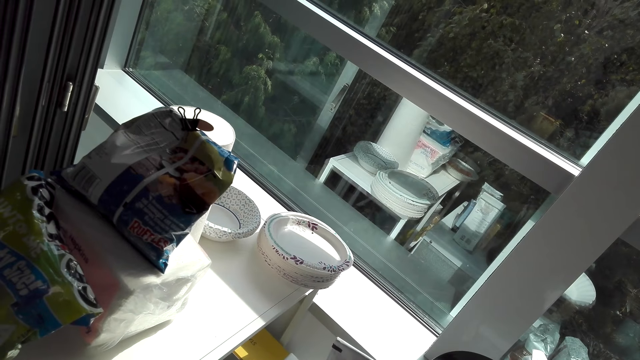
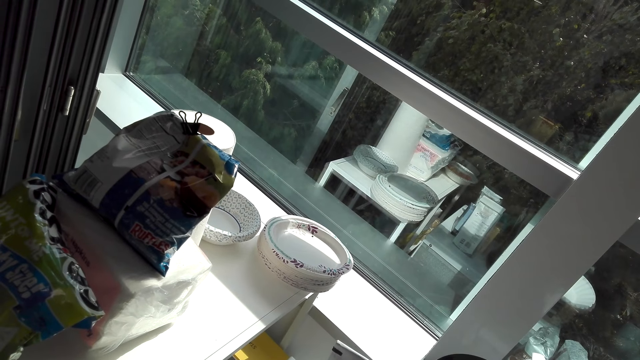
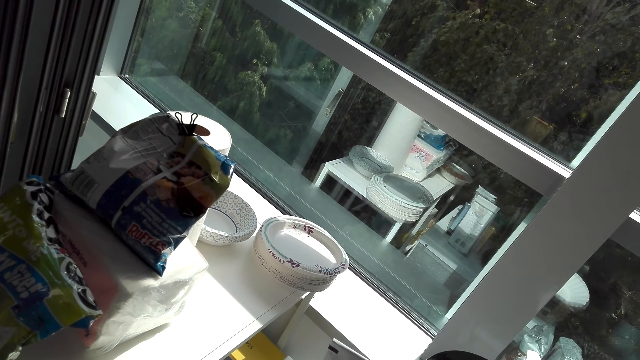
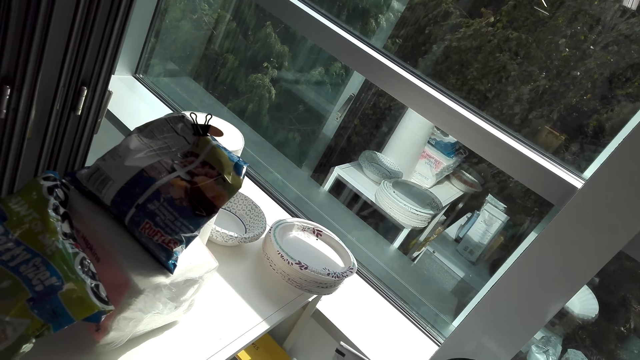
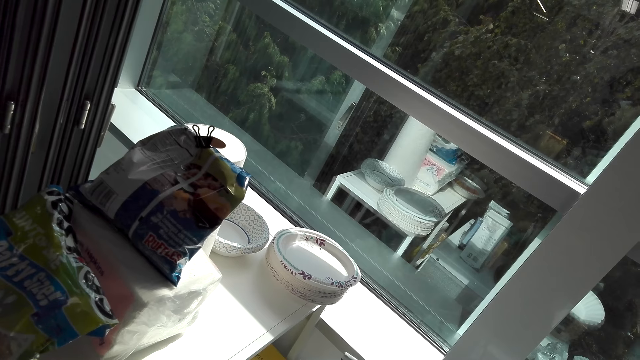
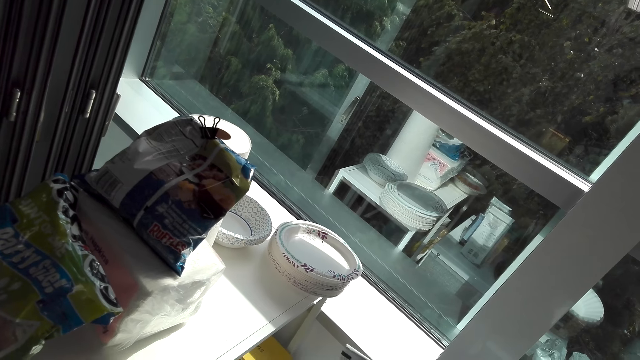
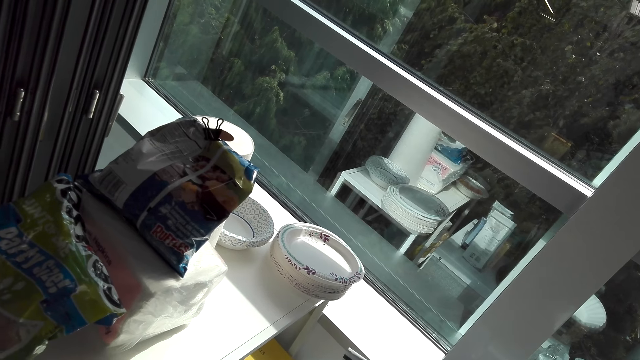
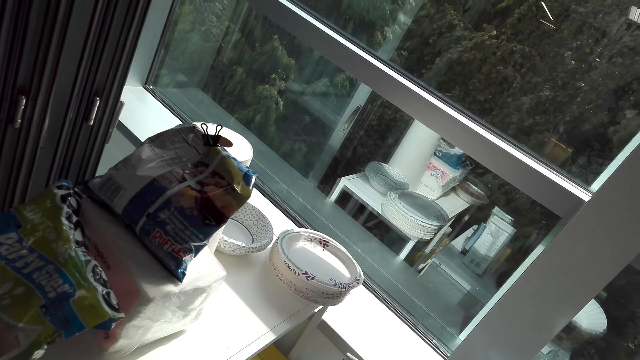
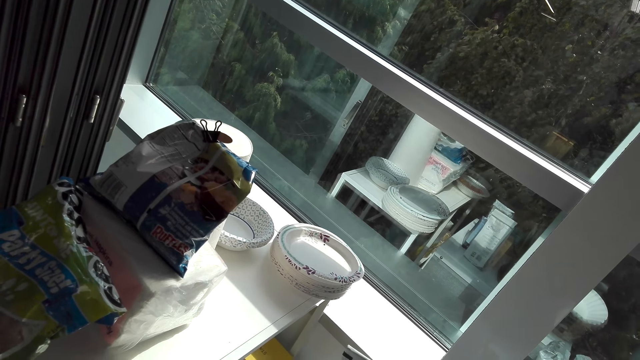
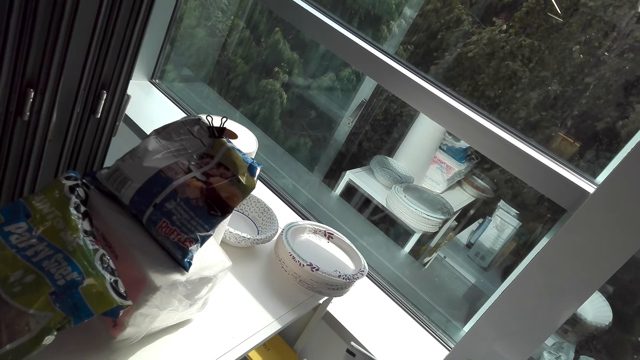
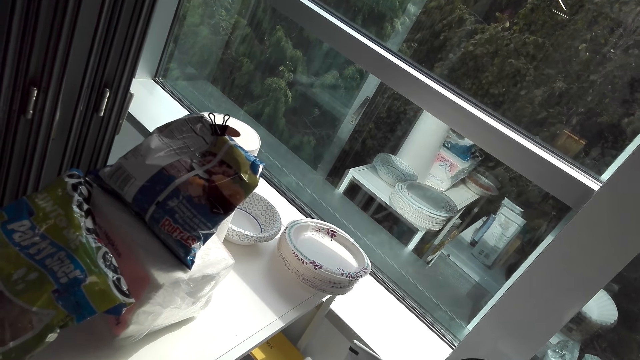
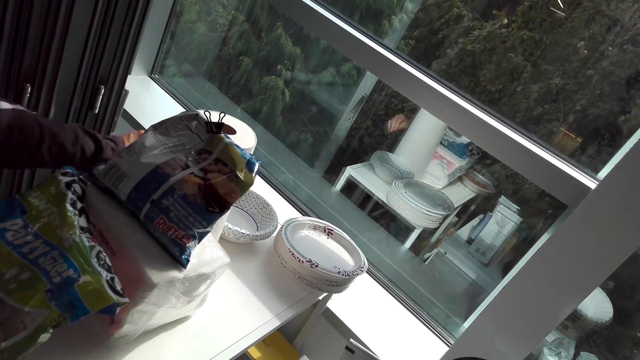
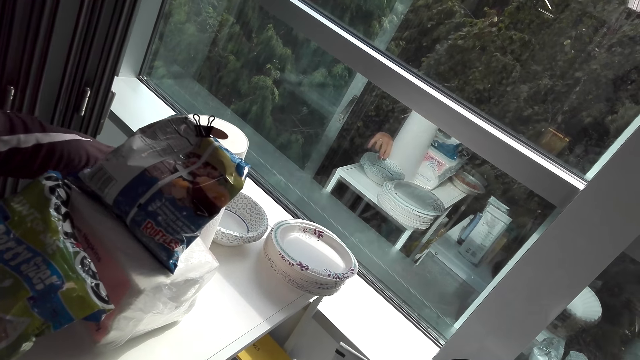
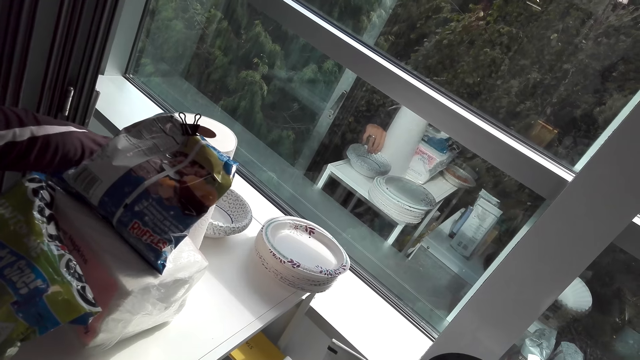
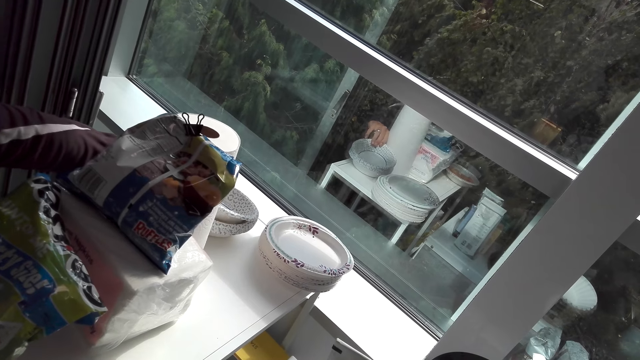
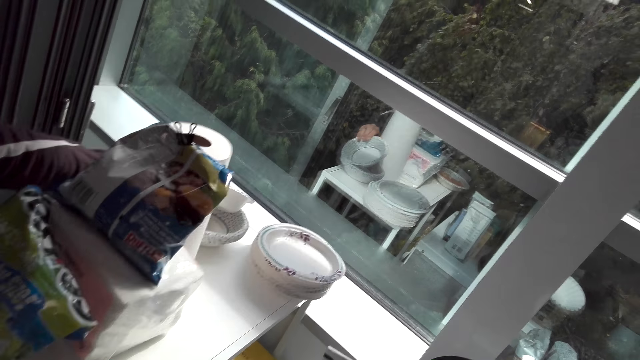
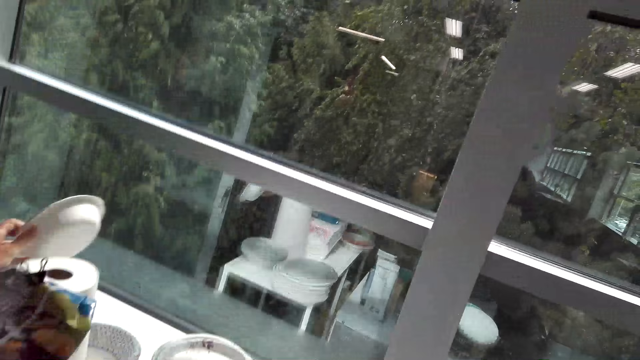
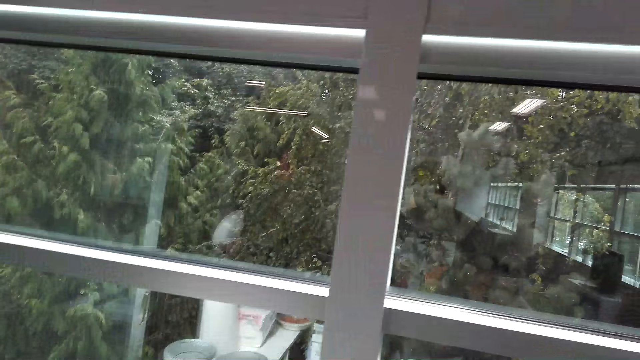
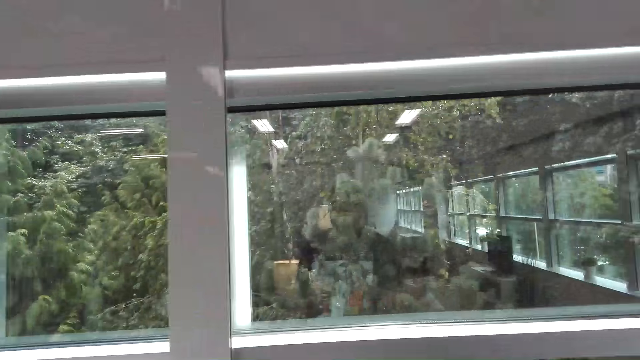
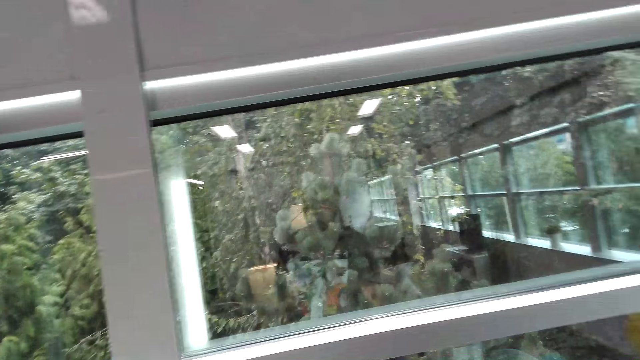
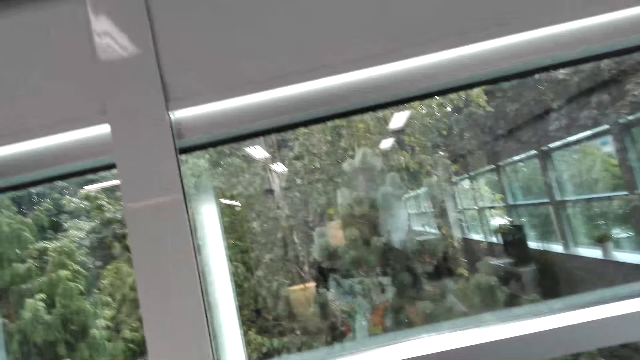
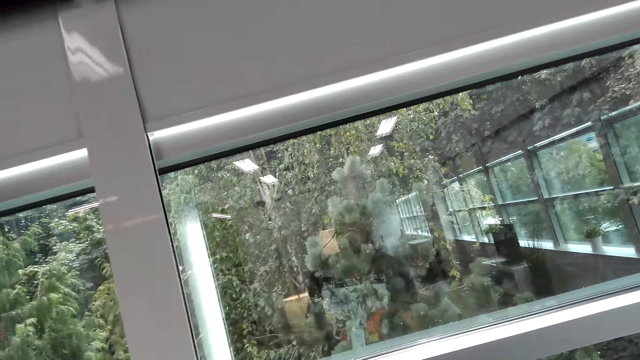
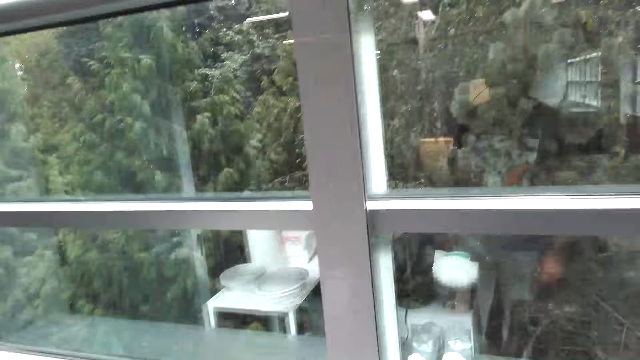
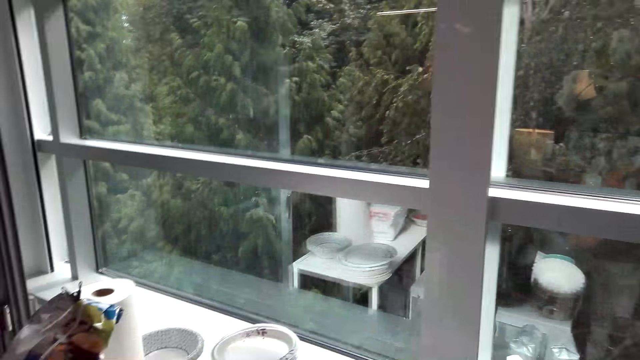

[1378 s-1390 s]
The camera wearer stares at the window. A lady picks up a plate on the table. The camera wearer stares at the window.

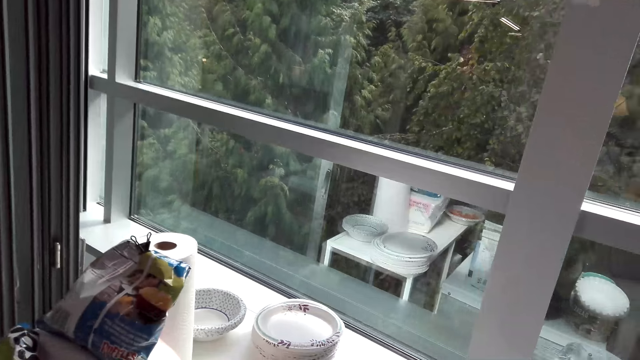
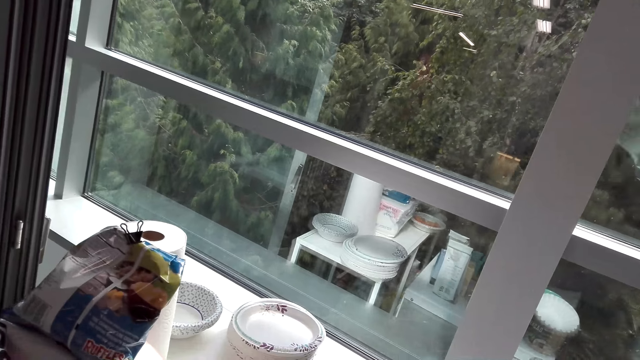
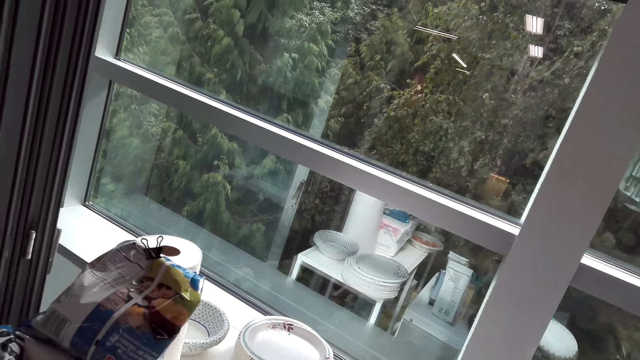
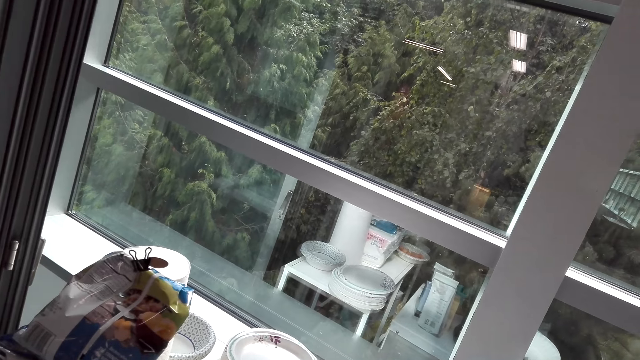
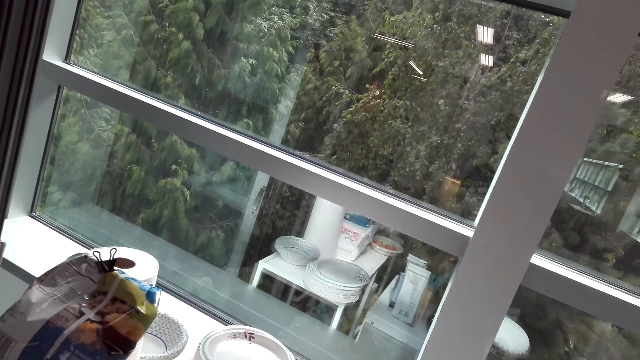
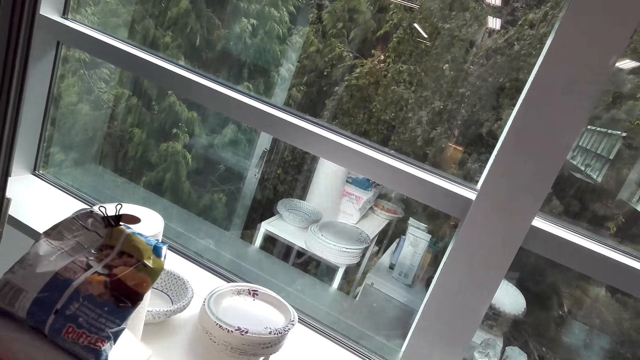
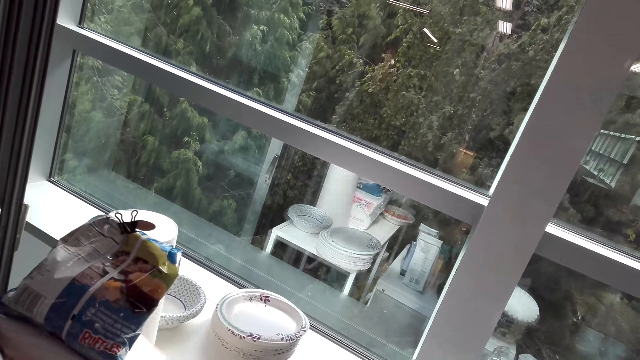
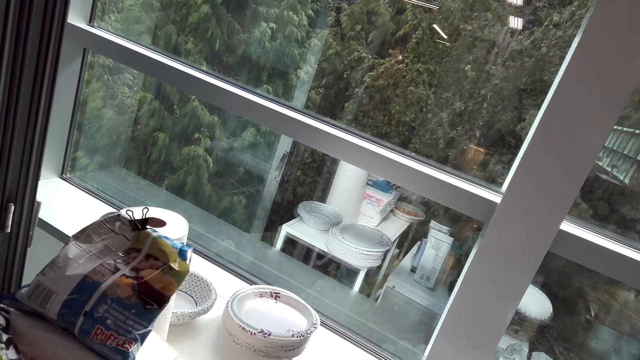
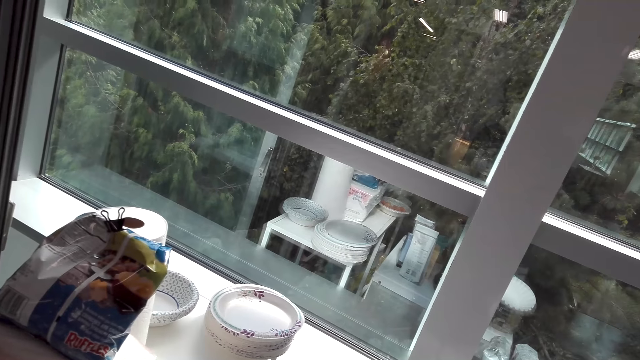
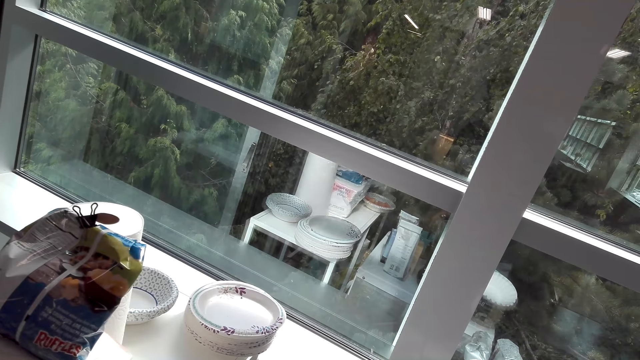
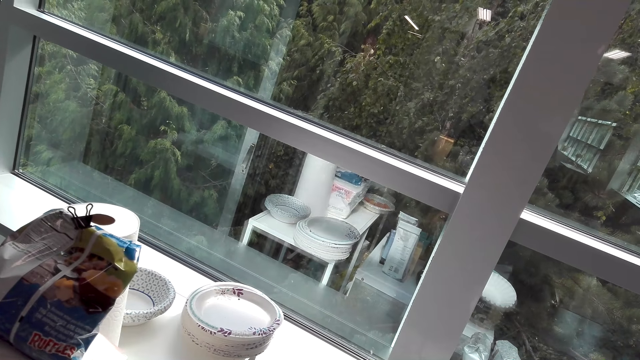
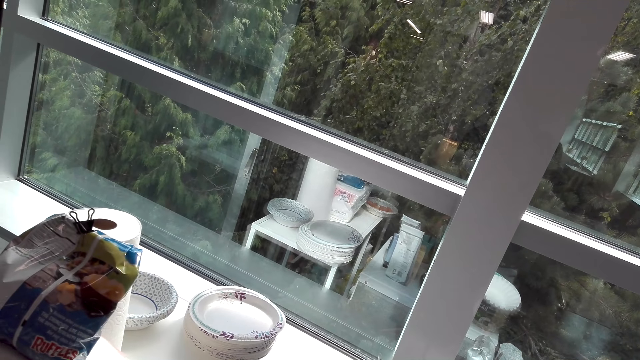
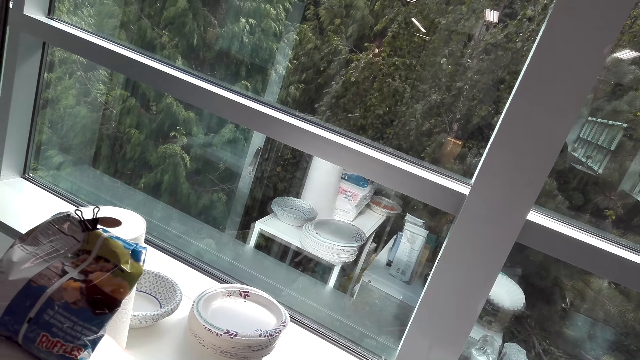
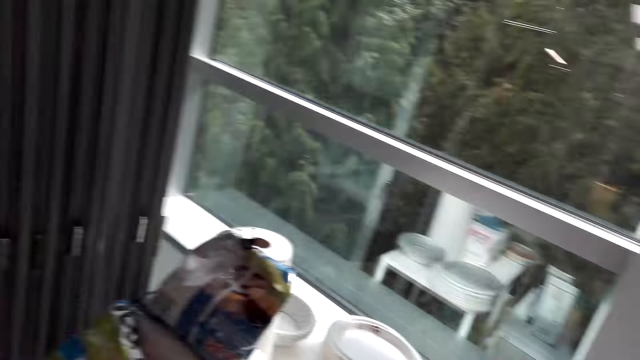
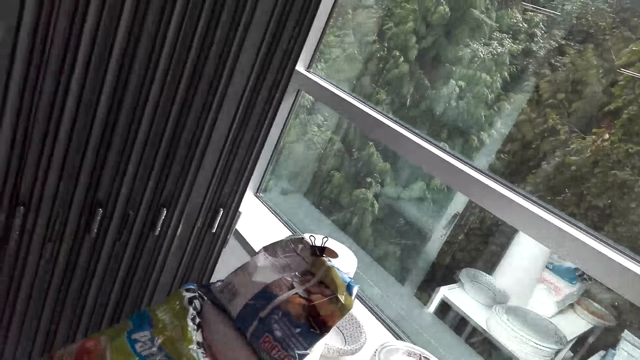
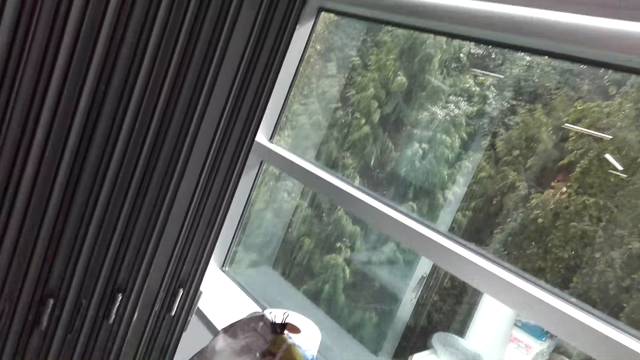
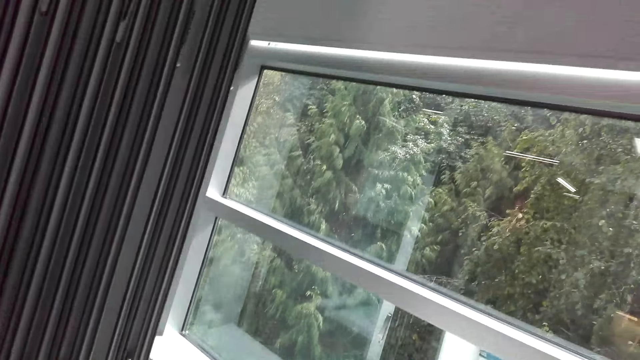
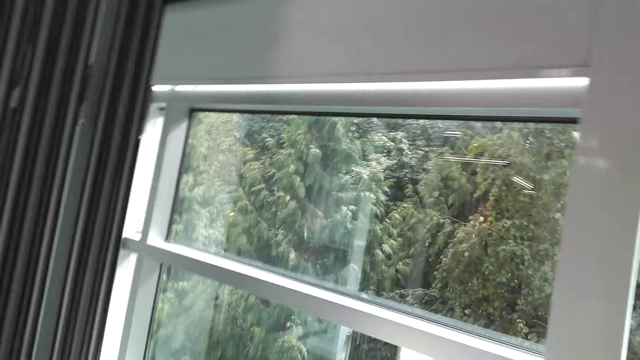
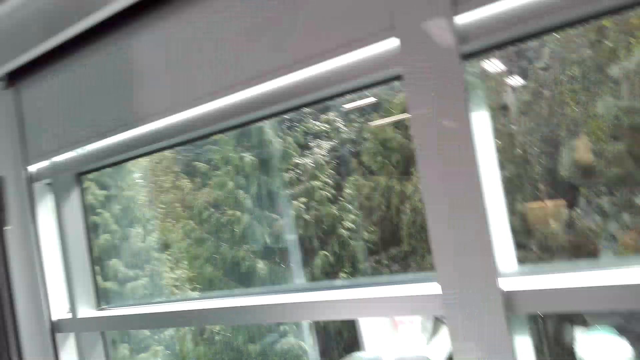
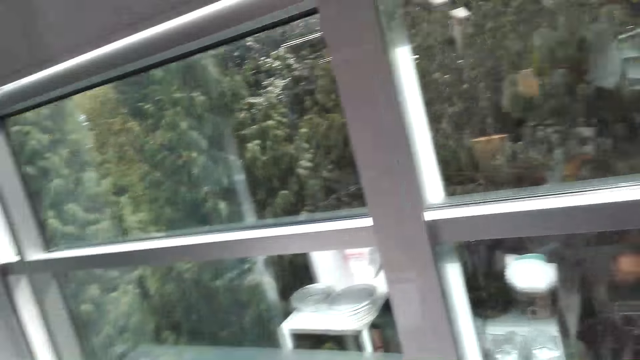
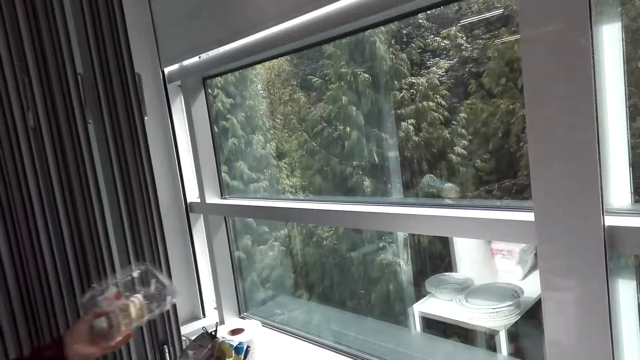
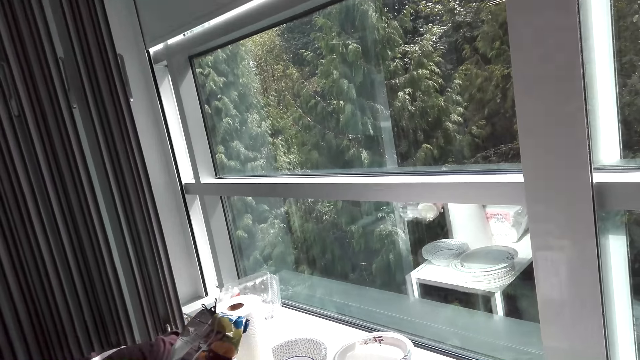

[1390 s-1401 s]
The camera wearer looks around the table. They interact with a lady.
